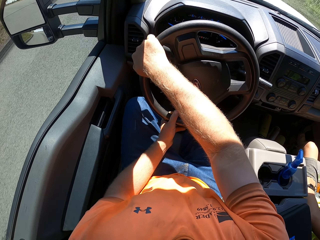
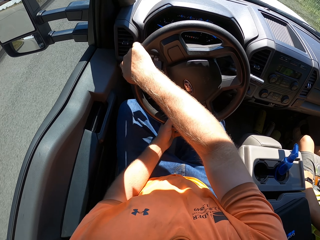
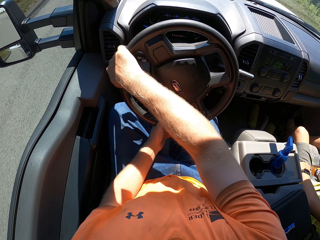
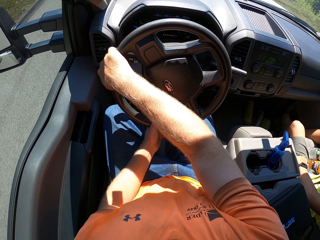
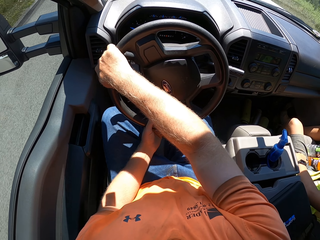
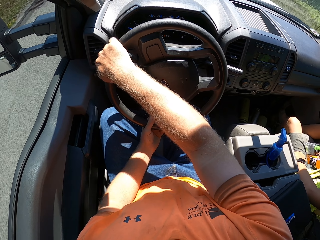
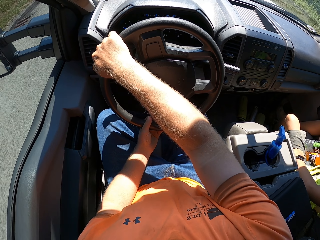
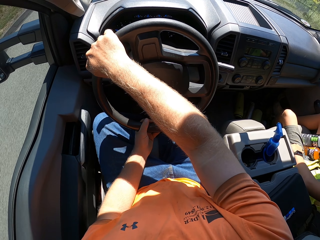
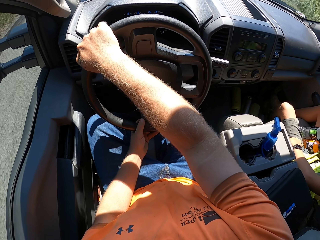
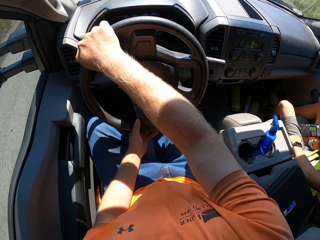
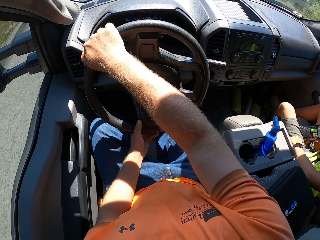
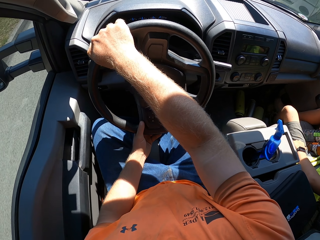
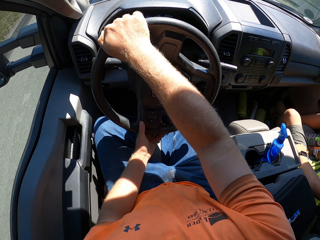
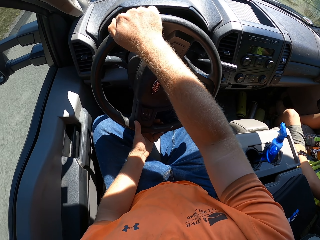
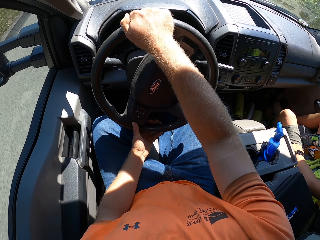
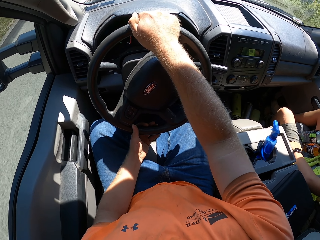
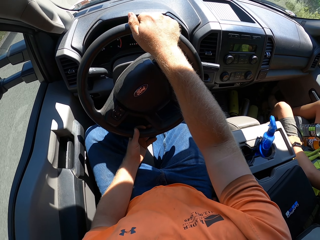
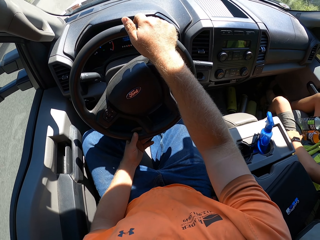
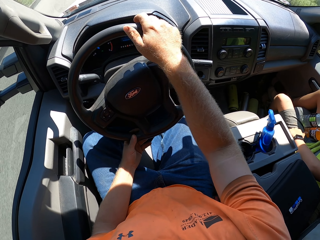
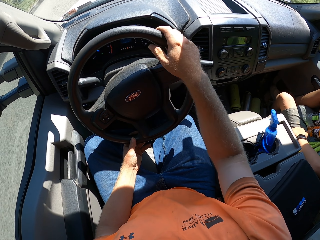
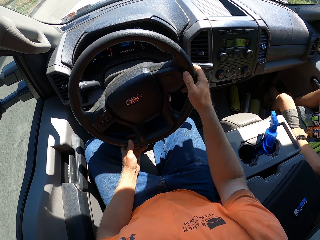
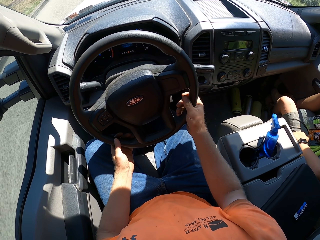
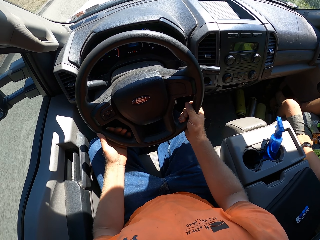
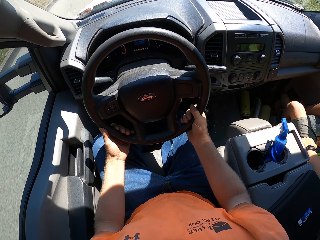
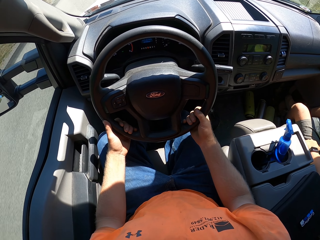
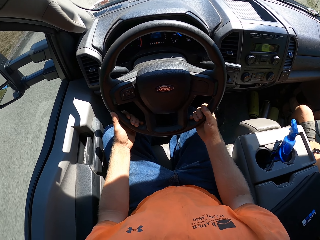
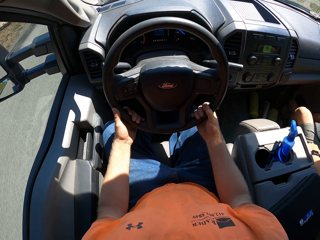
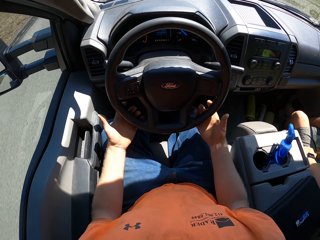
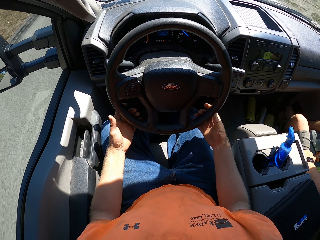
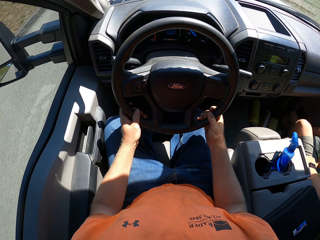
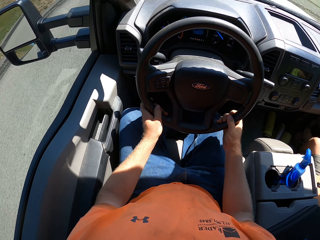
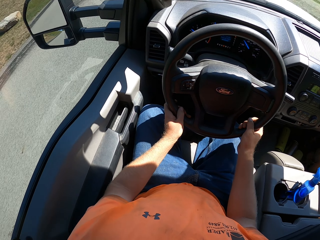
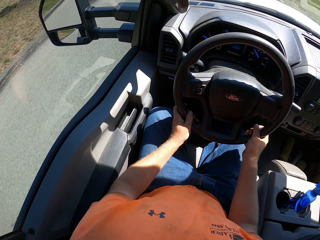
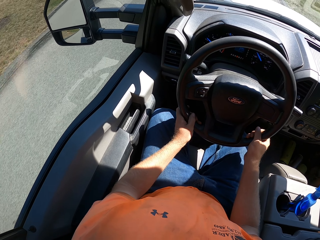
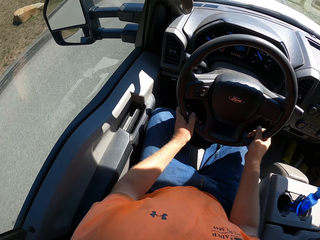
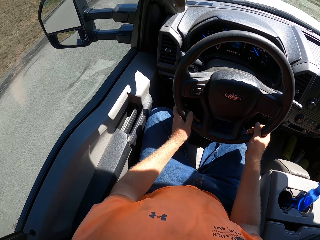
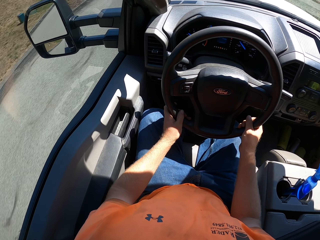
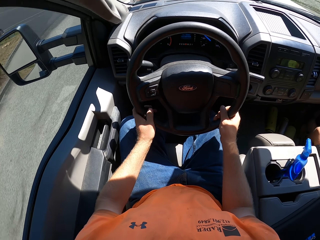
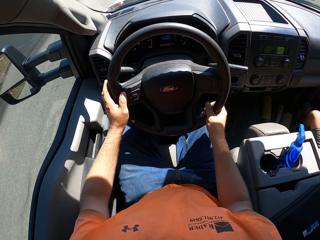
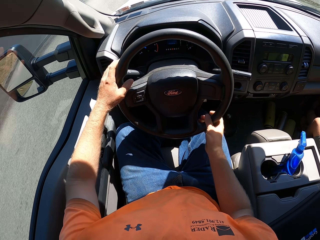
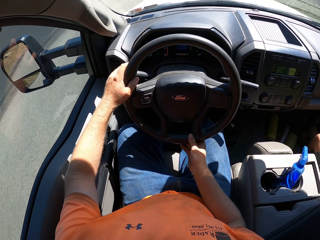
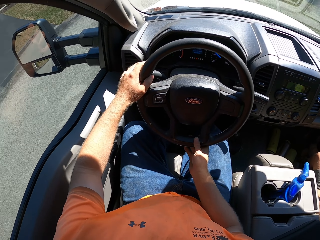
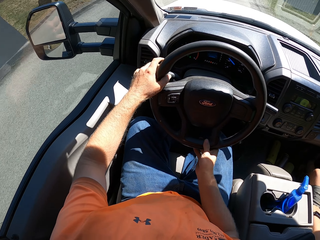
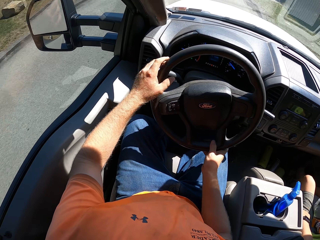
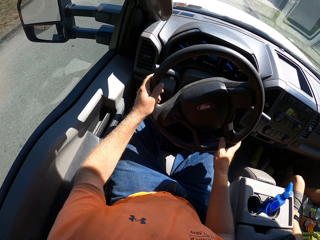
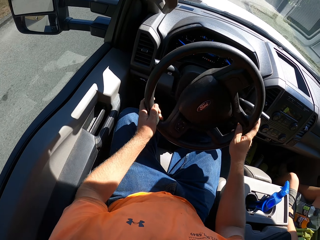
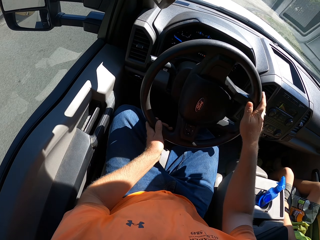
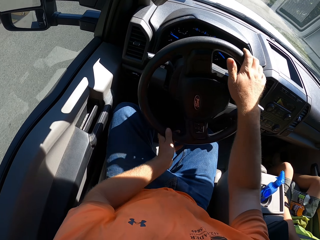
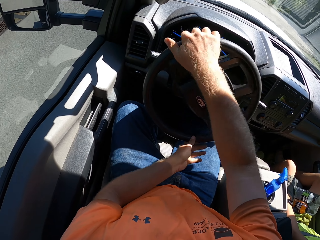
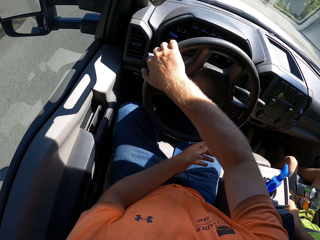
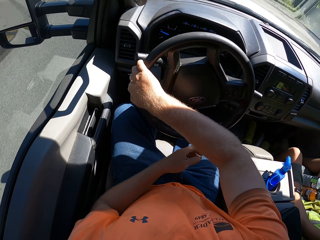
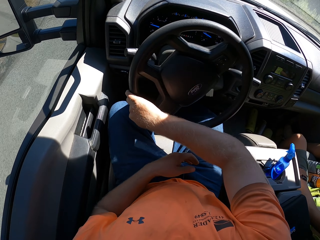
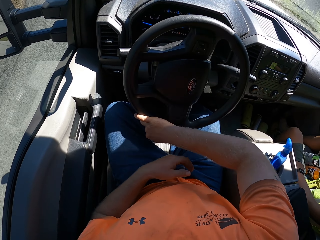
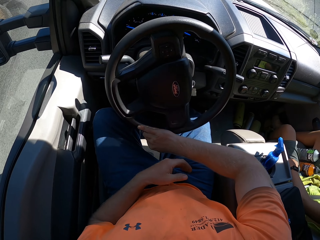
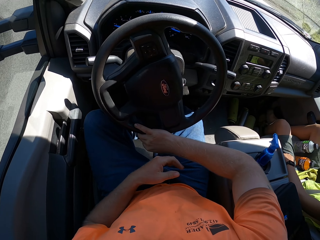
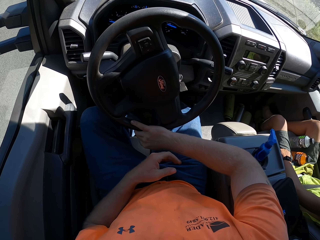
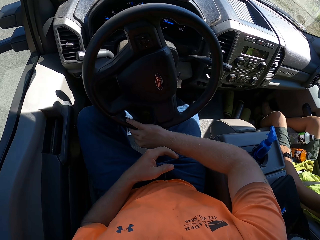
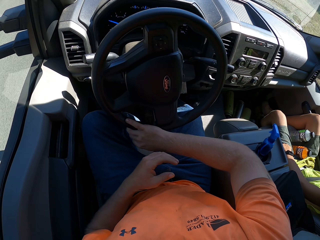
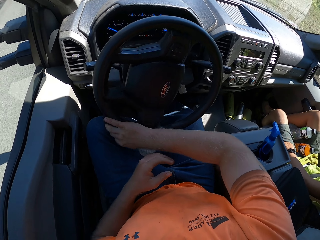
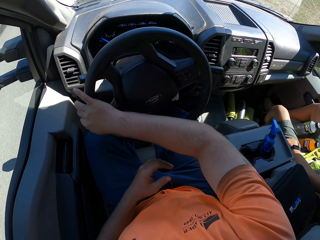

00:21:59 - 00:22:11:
The camera wearer drives the car. They drive the car again.

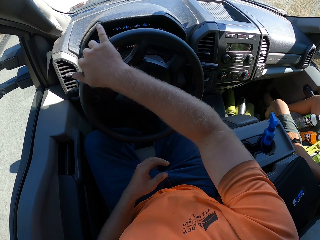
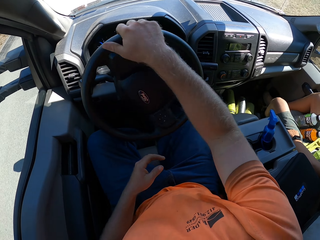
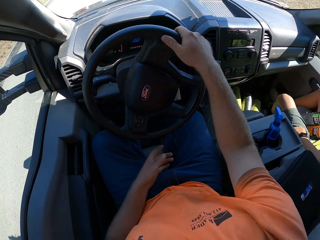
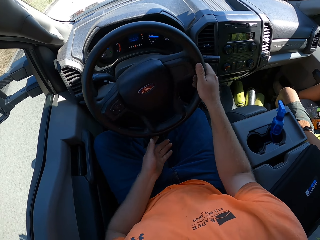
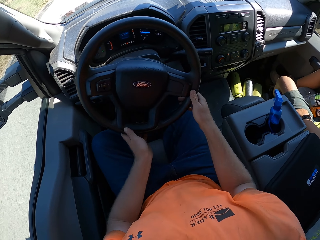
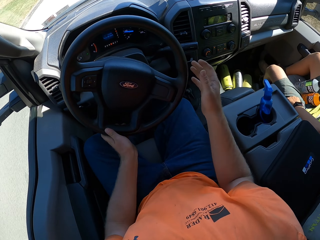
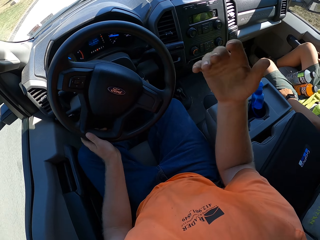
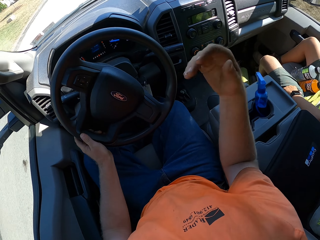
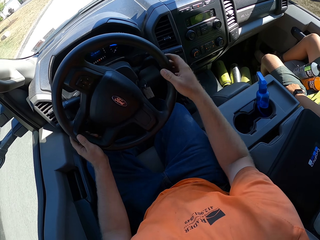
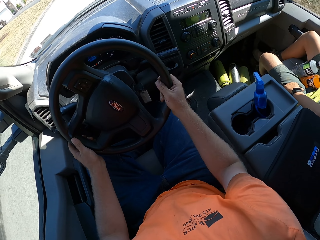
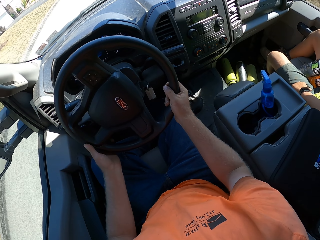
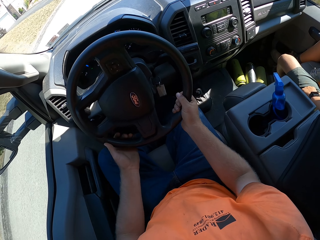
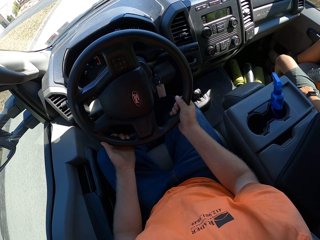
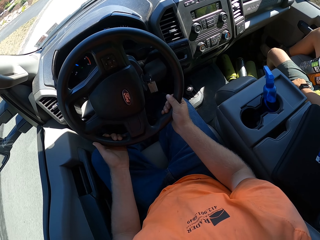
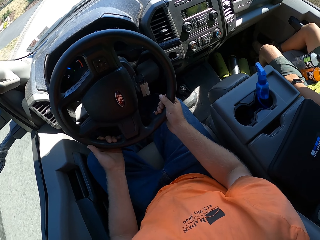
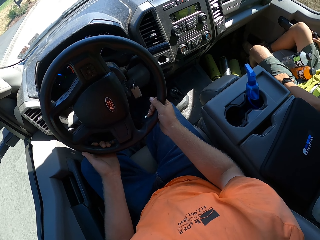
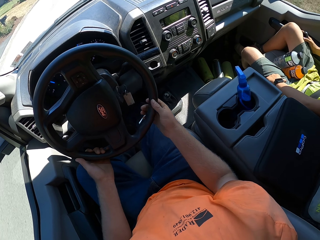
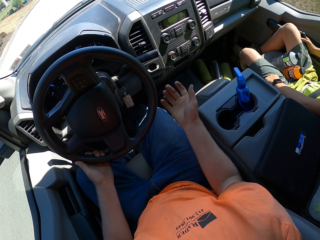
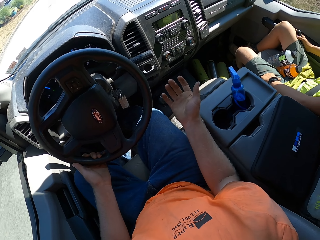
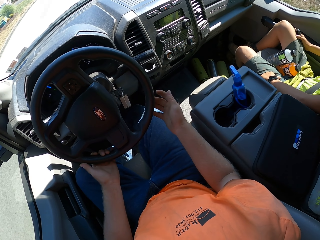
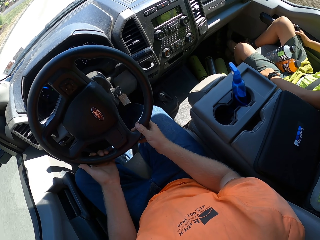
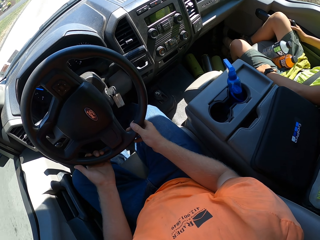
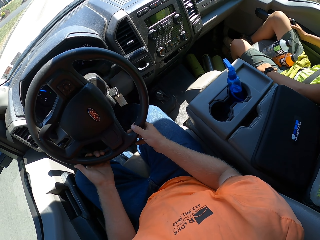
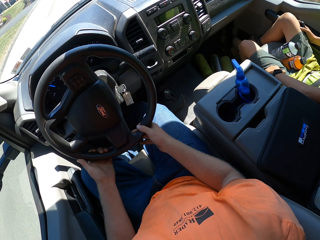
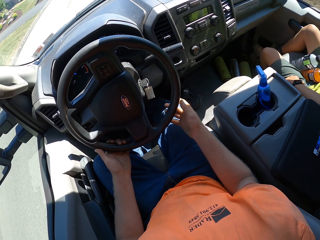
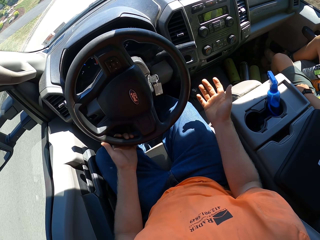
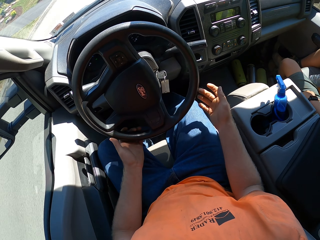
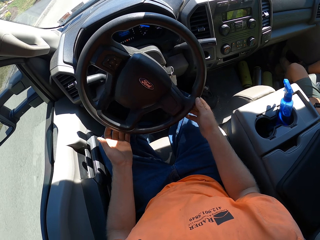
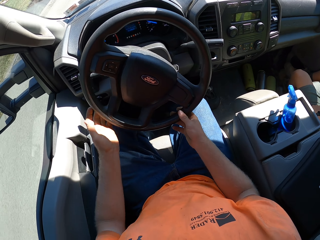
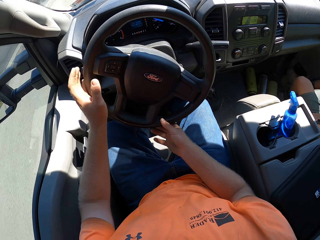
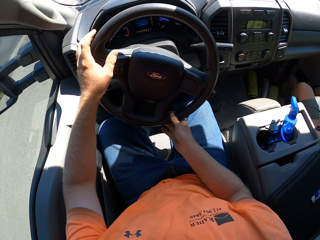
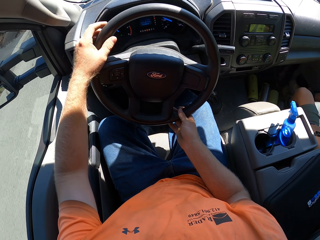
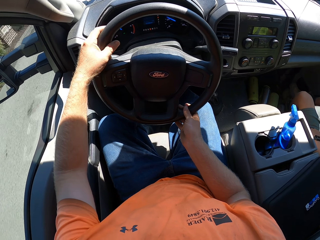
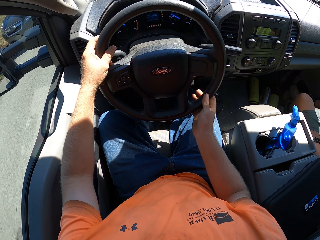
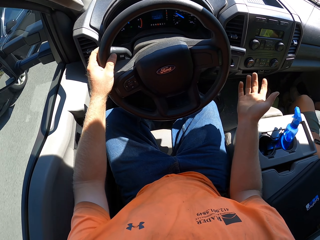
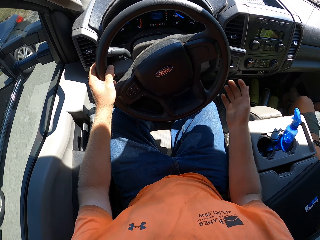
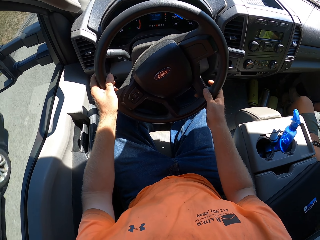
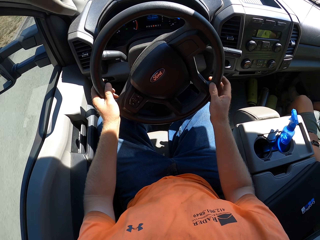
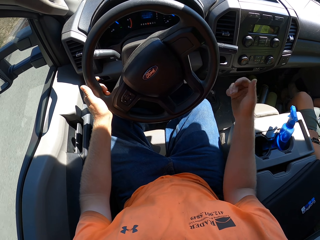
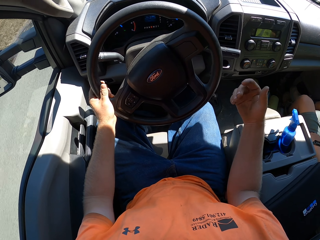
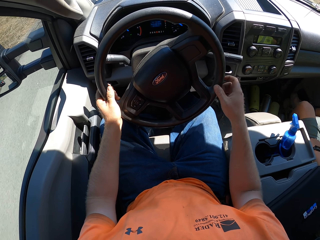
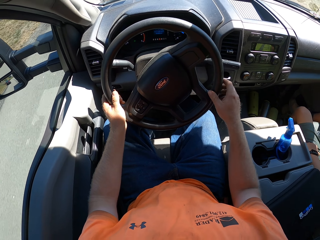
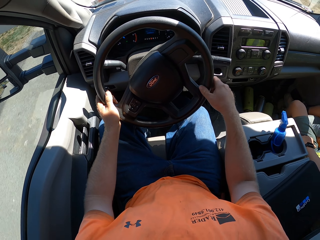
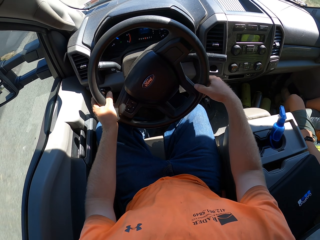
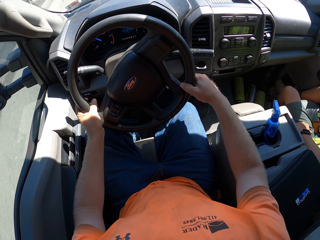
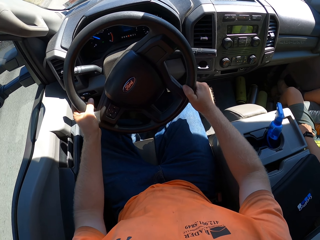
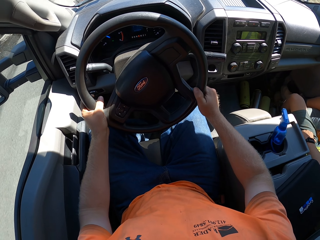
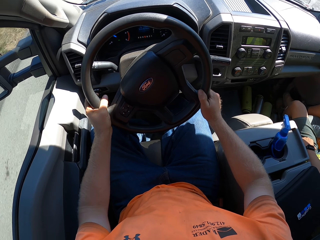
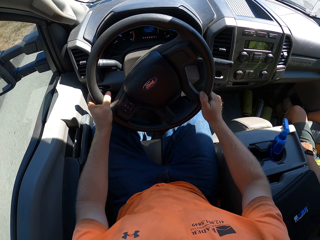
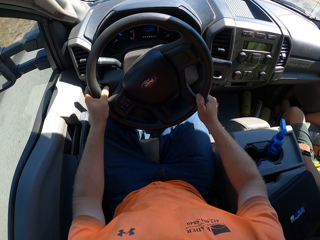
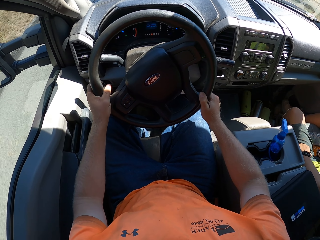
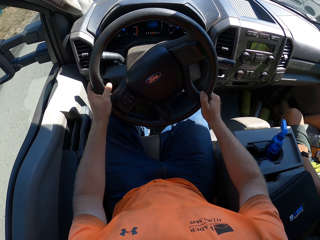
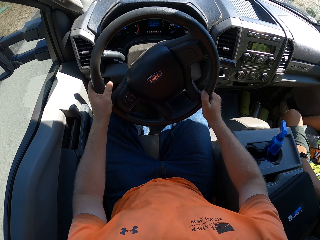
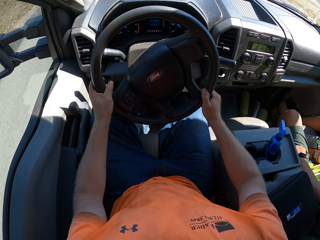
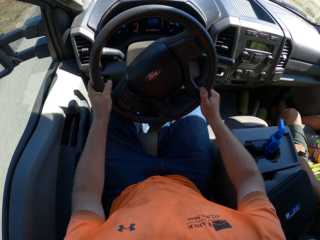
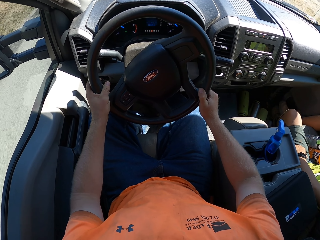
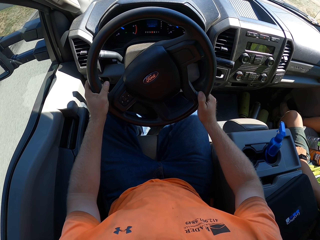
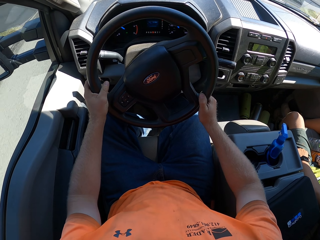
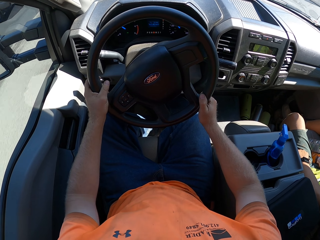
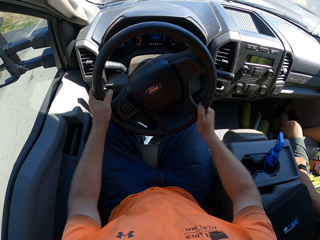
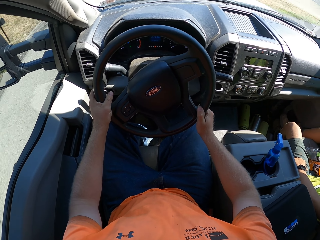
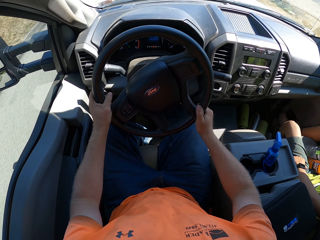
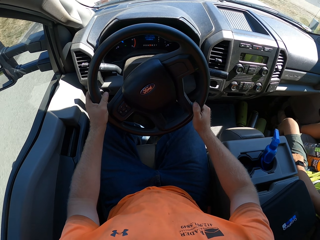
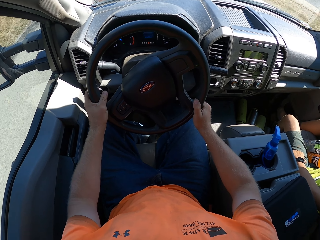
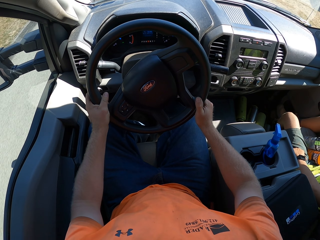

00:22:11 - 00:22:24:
The camera wearer interacts with the boy. They remove their hand from the steering wheel.
